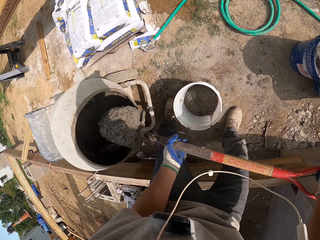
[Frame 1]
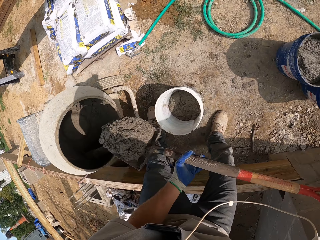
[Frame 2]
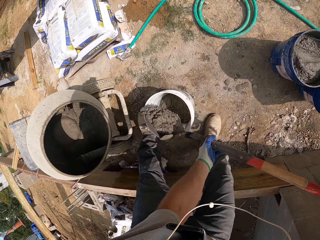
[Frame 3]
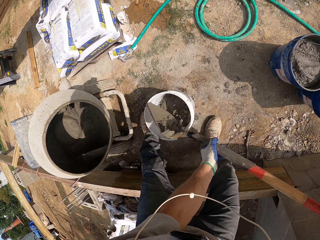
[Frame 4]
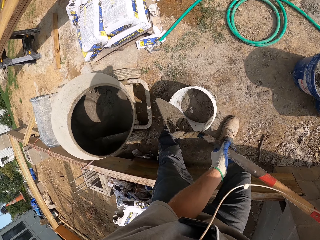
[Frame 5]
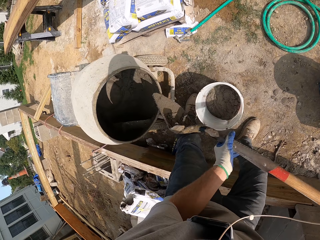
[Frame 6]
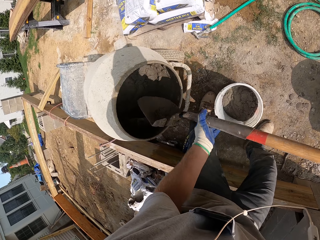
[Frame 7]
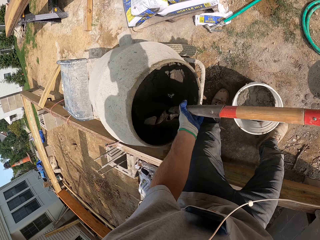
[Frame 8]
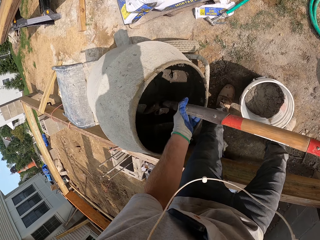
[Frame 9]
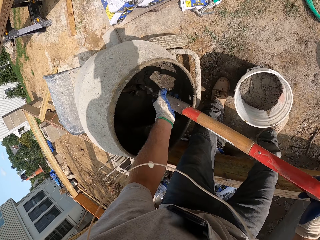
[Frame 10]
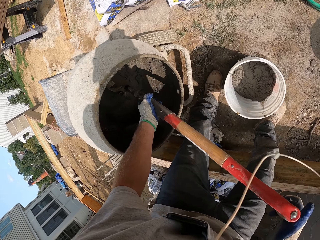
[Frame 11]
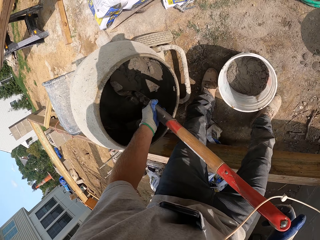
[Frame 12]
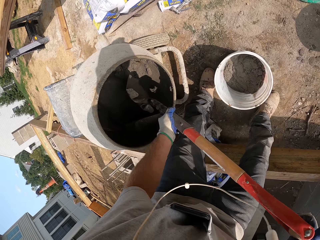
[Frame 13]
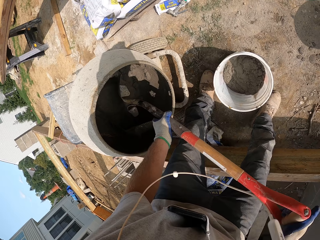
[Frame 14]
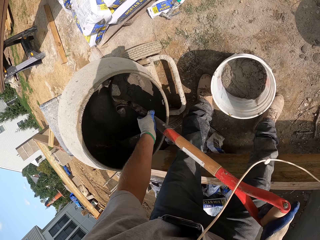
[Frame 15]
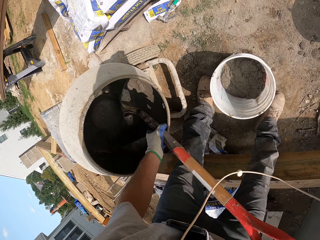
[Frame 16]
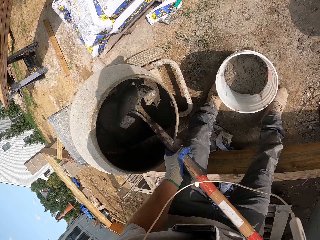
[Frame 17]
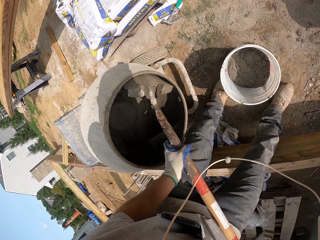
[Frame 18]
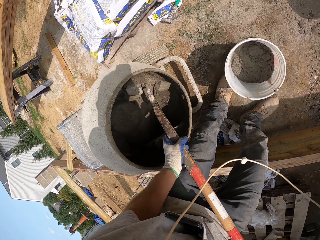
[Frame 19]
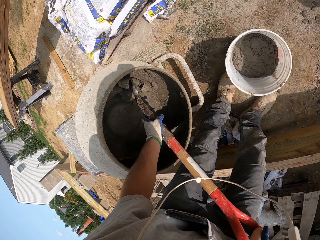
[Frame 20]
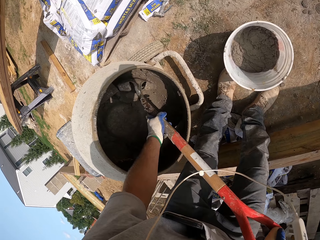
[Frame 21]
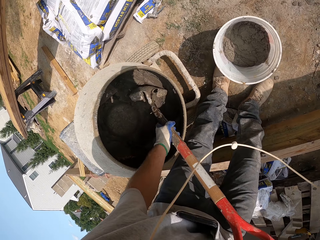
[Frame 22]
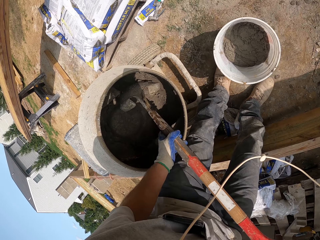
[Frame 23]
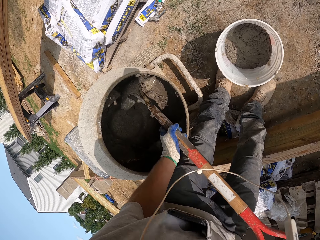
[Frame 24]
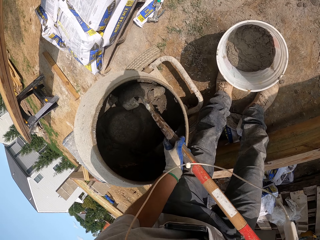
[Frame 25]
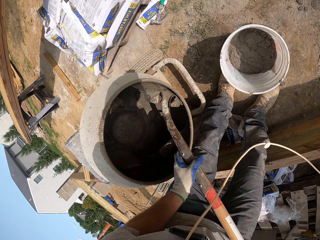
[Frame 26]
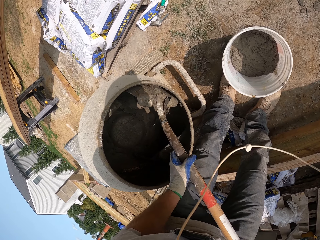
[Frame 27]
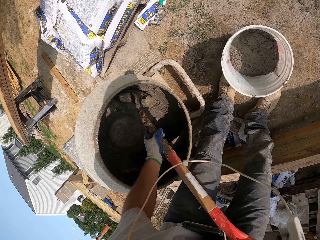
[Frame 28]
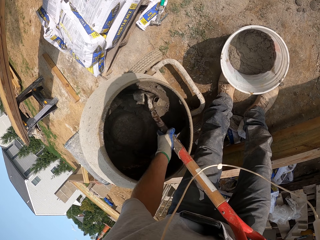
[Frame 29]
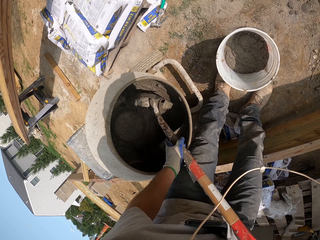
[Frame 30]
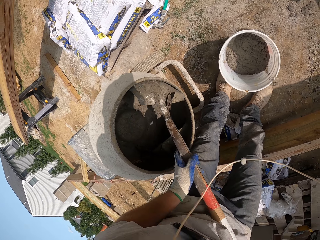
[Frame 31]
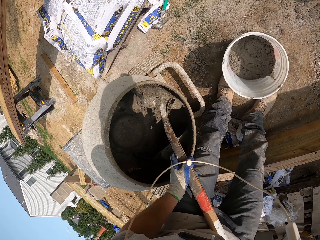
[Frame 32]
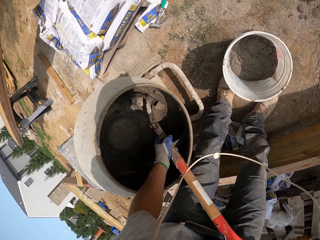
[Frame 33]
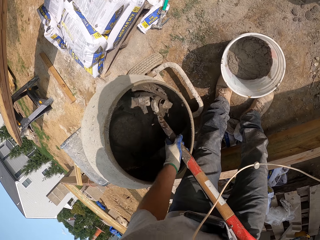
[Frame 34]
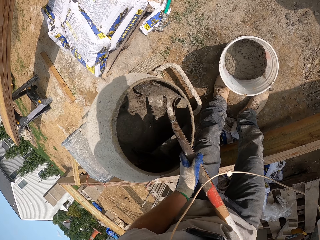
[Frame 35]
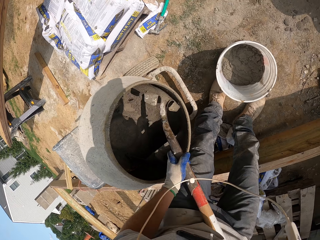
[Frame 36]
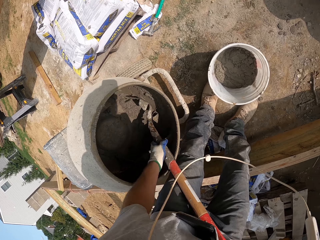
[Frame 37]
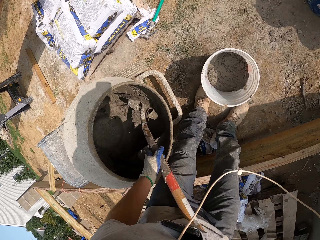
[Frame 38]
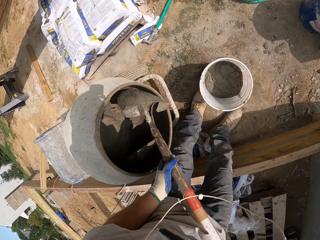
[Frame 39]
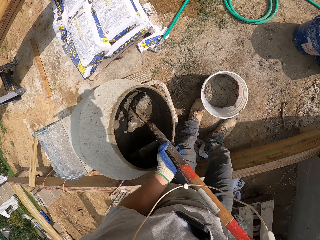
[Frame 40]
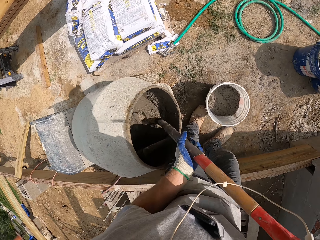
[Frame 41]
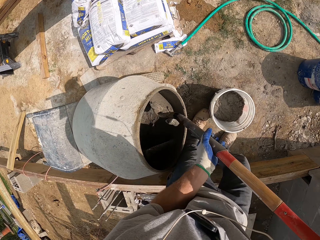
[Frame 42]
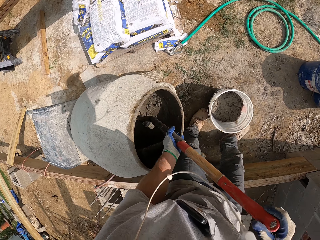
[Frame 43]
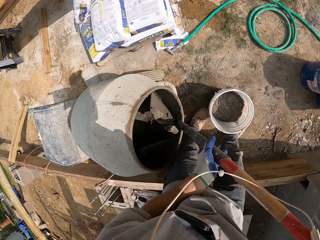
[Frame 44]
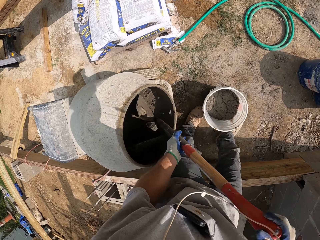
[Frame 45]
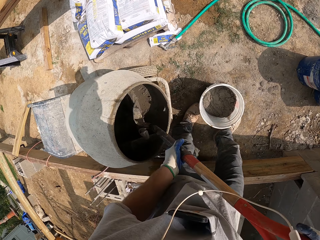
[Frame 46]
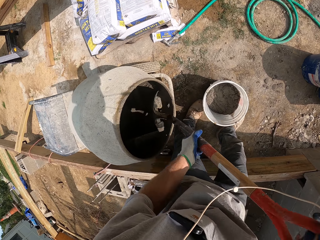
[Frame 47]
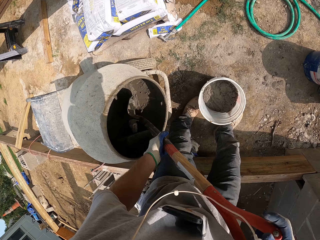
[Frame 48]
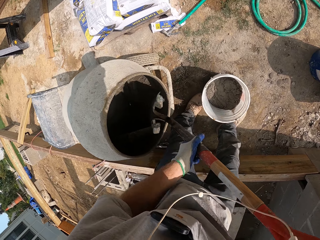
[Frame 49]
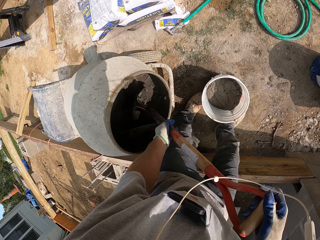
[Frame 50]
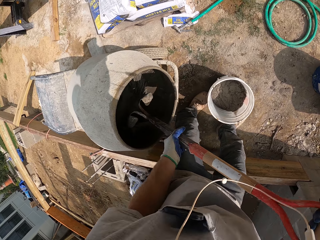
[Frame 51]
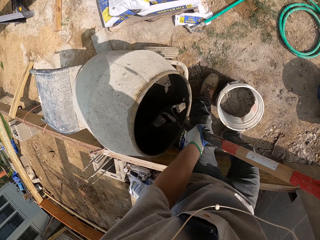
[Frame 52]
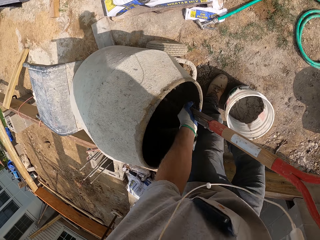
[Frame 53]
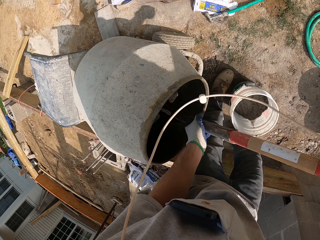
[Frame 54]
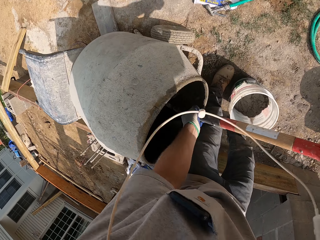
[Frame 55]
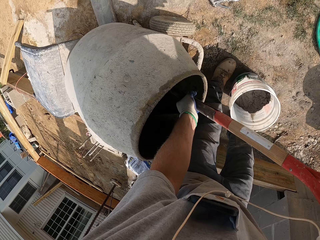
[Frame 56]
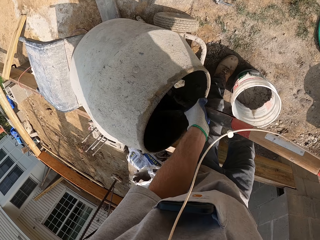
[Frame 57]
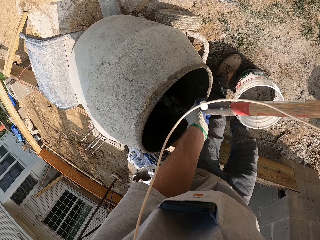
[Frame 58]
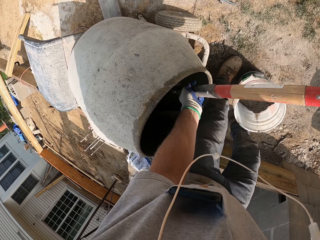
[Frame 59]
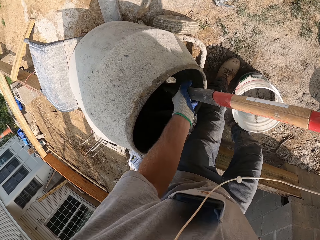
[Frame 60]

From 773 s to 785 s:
The camera wearer pours the cement in the bucket. They scoop the cement with the shovel.

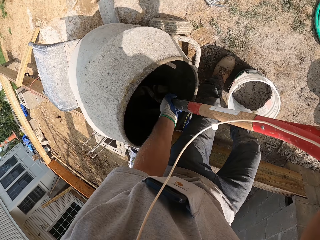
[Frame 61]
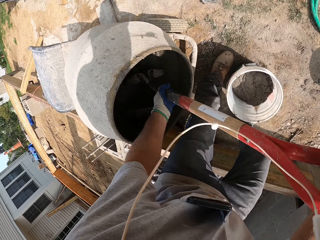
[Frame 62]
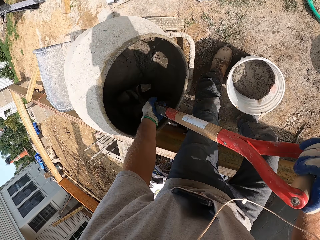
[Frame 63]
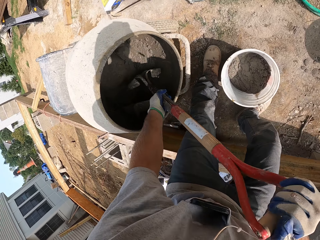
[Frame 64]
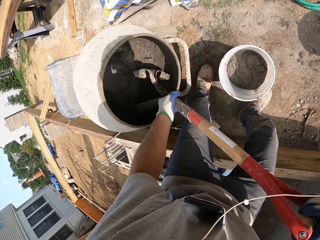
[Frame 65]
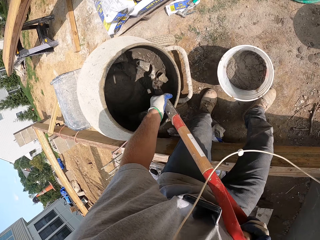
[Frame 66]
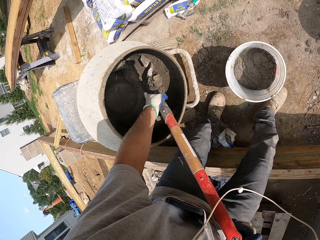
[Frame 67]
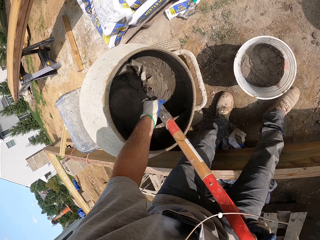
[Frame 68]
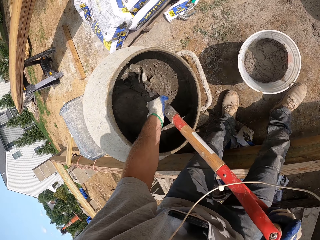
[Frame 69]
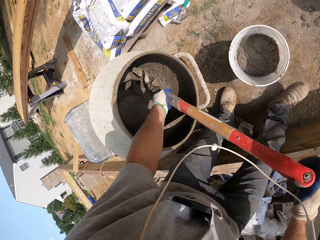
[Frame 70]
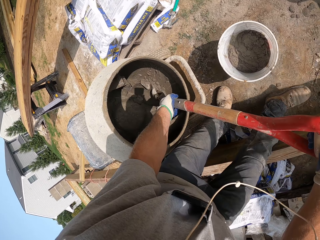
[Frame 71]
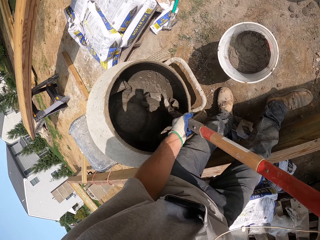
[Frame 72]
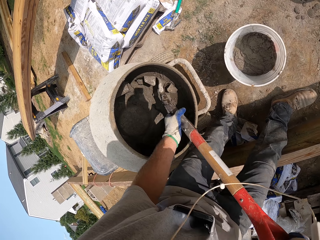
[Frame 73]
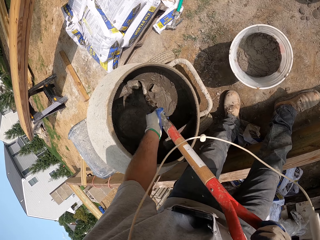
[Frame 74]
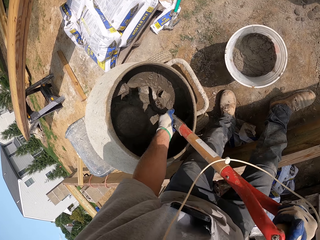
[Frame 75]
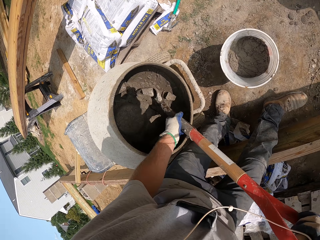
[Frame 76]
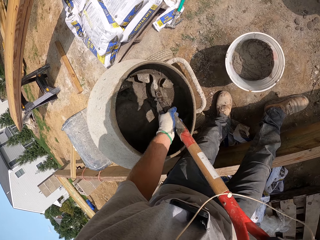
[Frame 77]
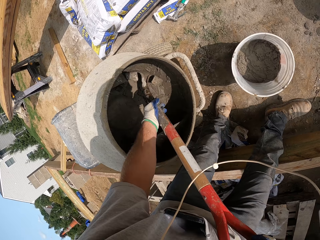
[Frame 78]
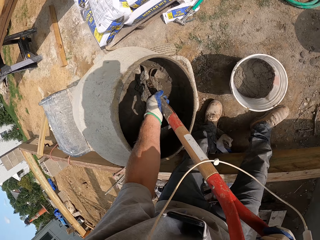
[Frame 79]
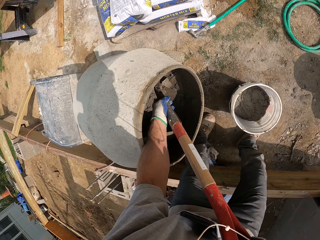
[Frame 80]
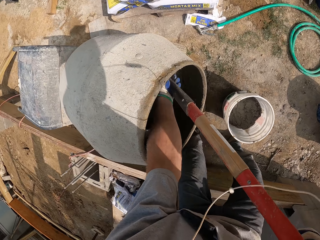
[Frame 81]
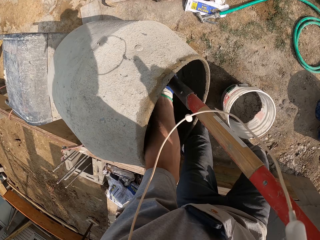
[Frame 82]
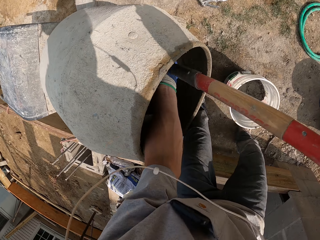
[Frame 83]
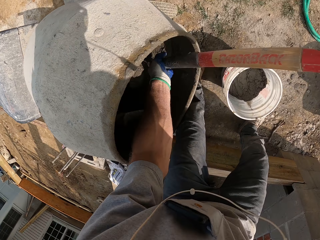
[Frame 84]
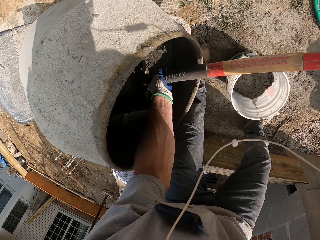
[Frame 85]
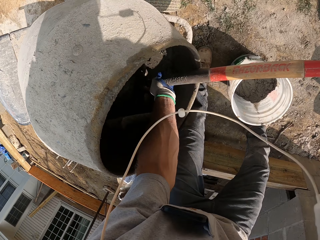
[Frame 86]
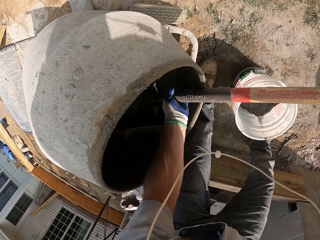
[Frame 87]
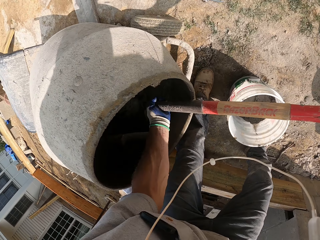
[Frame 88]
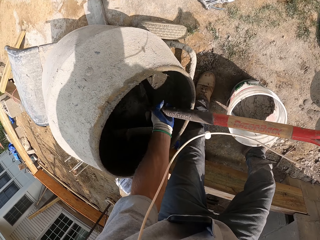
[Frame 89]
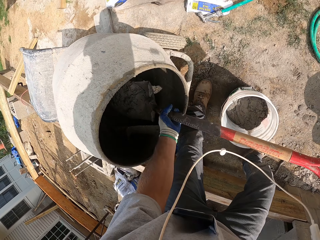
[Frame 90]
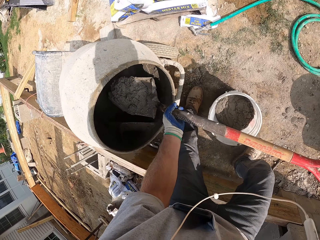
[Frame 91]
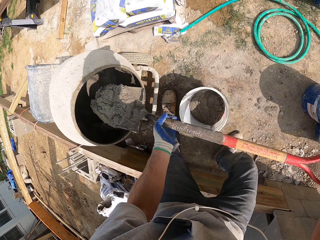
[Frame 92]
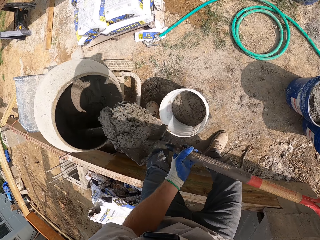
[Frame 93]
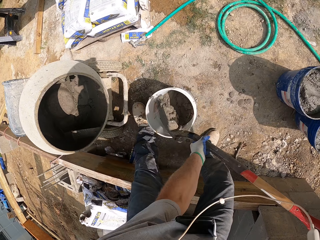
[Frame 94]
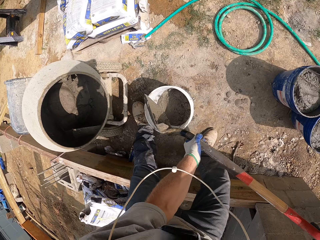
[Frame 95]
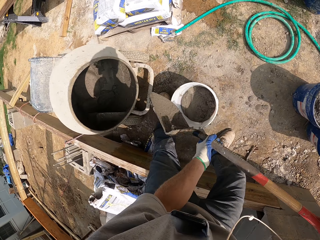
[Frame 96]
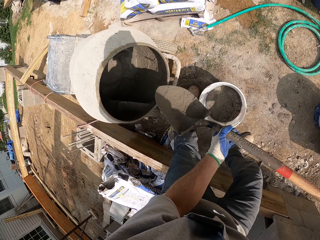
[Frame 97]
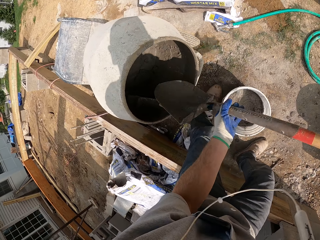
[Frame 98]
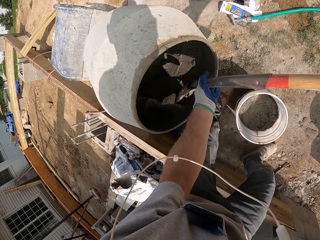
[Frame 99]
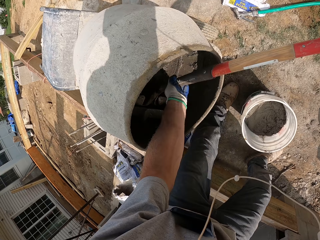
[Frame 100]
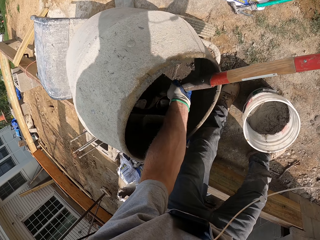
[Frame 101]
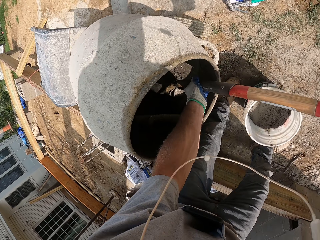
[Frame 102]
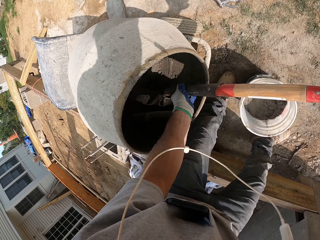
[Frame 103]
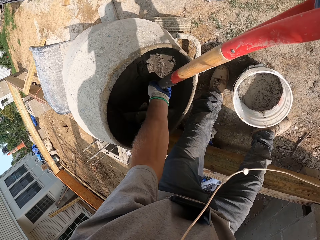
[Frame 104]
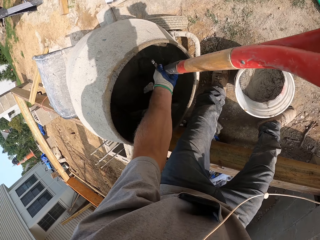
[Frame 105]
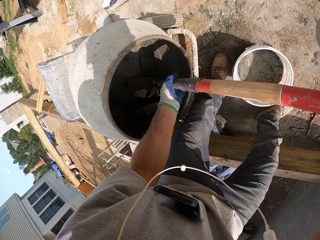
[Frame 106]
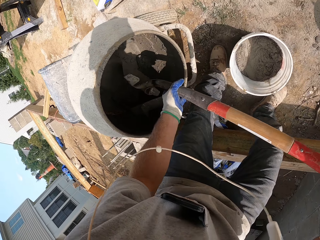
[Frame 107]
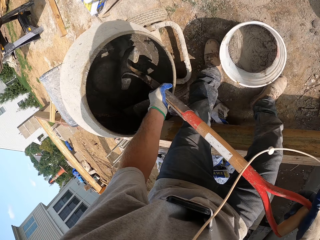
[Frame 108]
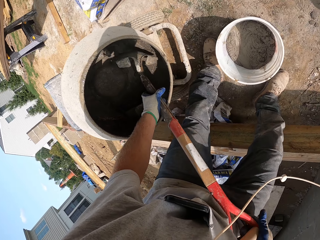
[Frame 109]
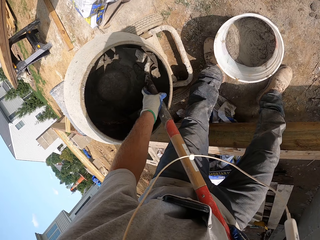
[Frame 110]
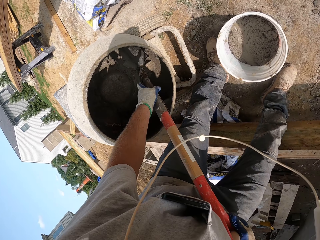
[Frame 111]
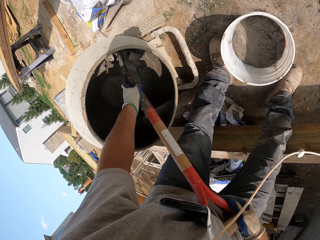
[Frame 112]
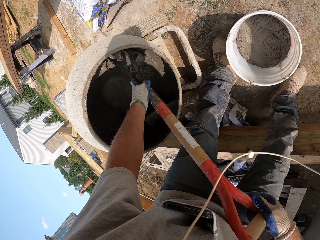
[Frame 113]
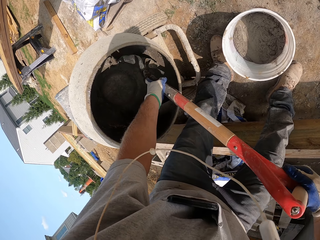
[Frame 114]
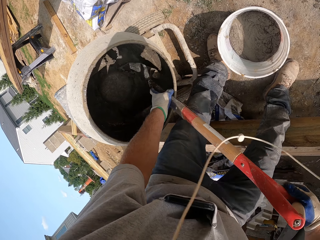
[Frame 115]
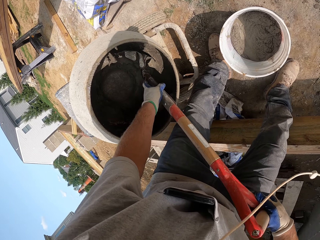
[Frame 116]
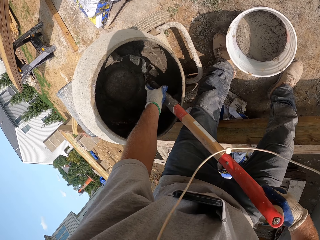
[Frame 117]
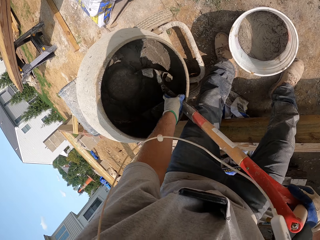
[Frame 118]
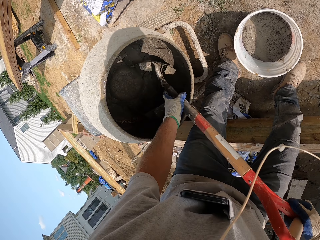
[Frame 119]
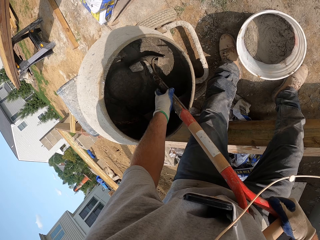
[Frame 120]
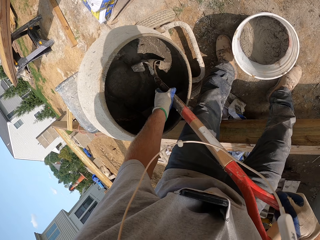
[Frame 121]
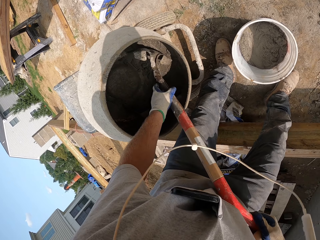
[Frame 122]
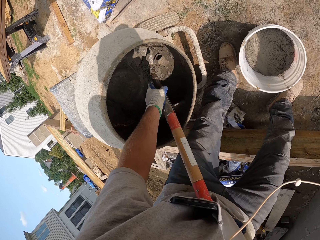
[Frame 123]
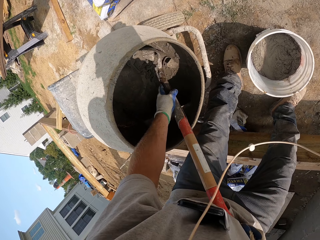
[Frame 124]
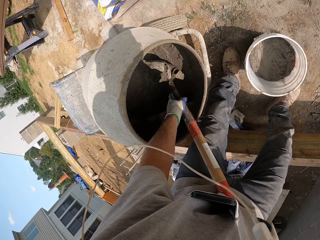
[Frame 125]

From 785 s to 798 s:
The camera wearer pours the cement in the bucket. They scoop the cement with the shovel.
